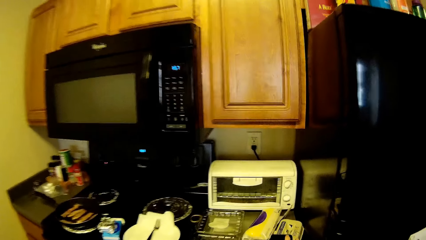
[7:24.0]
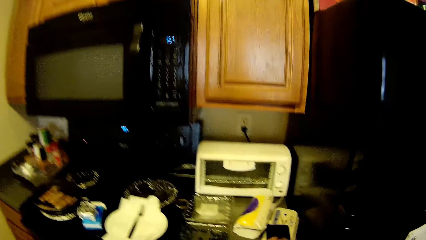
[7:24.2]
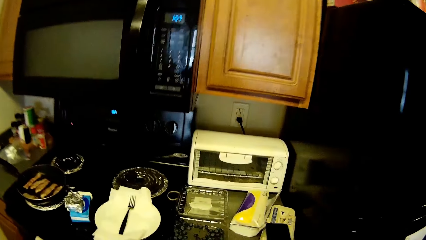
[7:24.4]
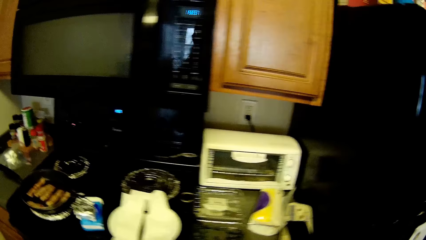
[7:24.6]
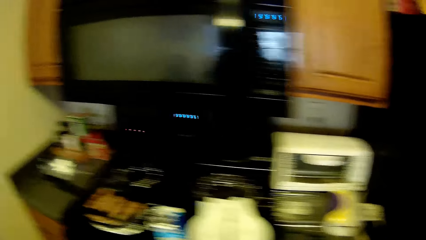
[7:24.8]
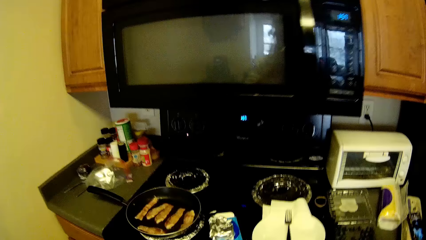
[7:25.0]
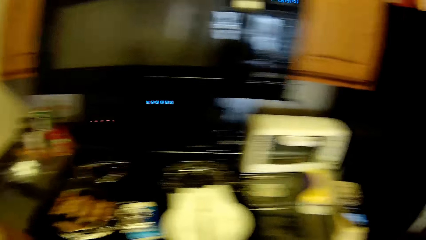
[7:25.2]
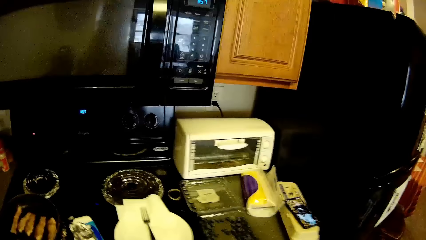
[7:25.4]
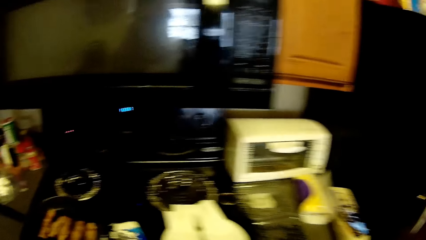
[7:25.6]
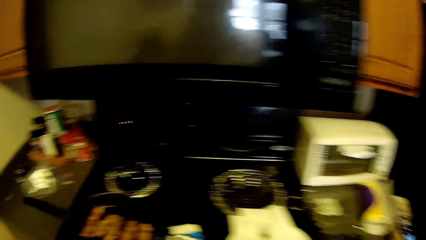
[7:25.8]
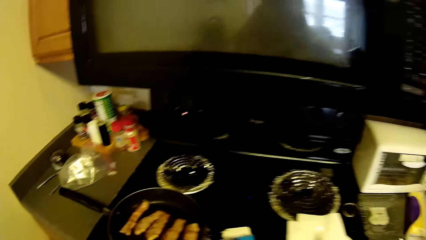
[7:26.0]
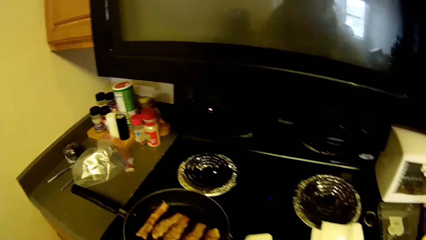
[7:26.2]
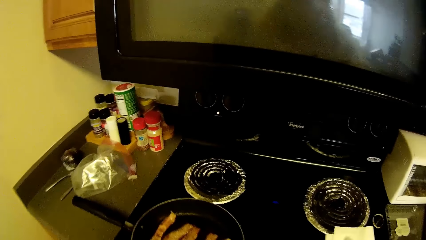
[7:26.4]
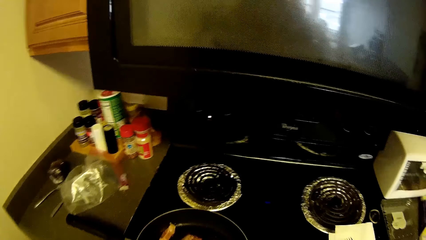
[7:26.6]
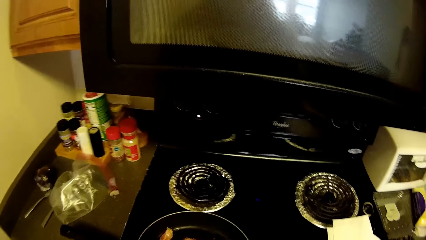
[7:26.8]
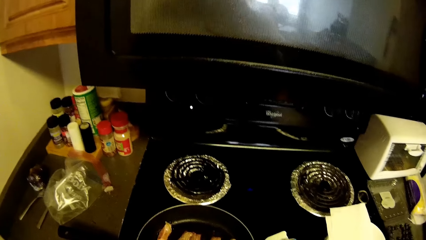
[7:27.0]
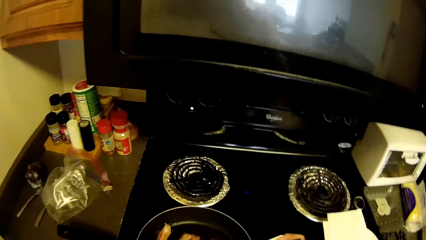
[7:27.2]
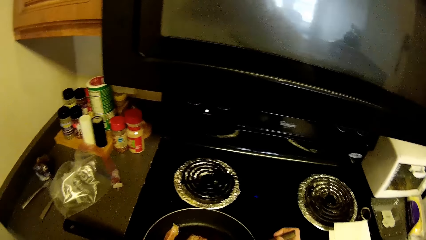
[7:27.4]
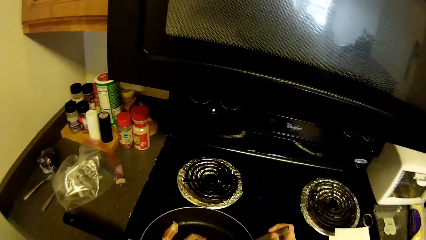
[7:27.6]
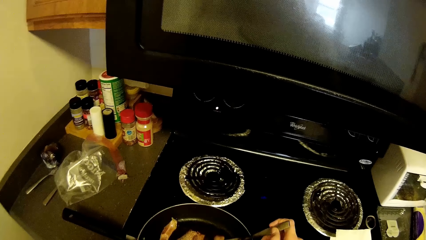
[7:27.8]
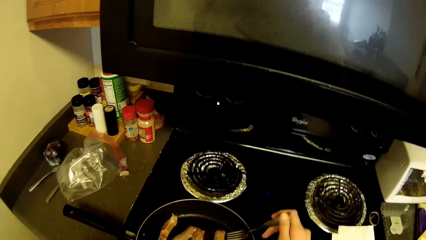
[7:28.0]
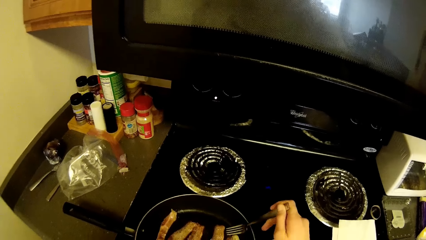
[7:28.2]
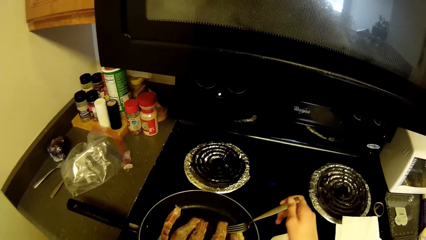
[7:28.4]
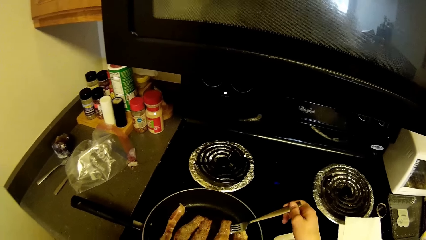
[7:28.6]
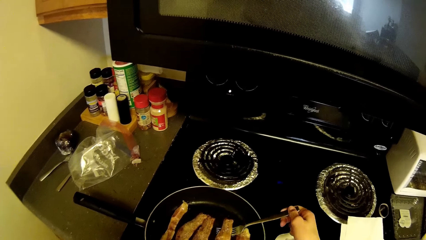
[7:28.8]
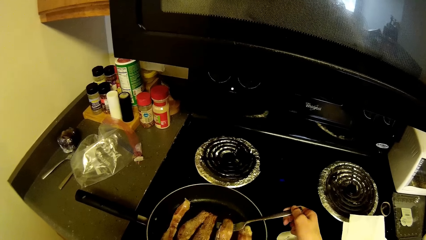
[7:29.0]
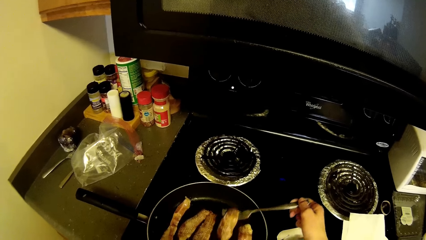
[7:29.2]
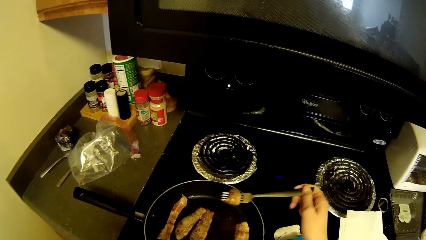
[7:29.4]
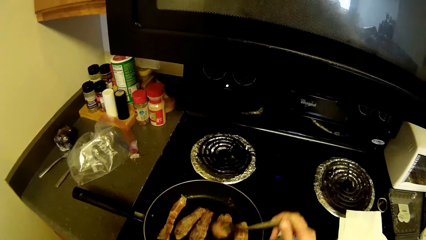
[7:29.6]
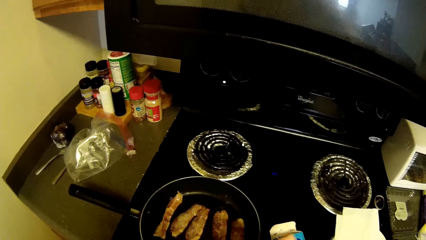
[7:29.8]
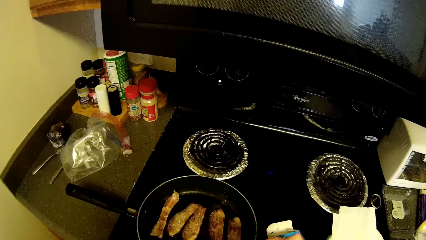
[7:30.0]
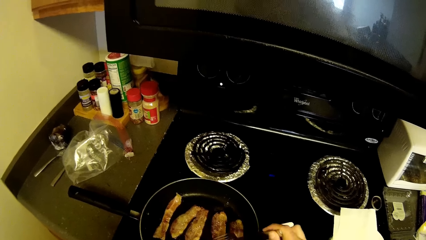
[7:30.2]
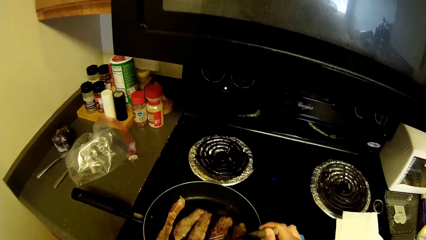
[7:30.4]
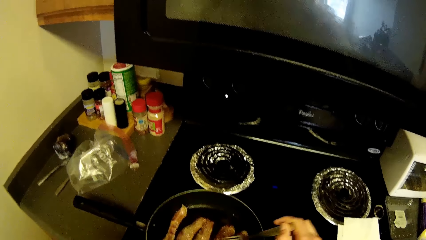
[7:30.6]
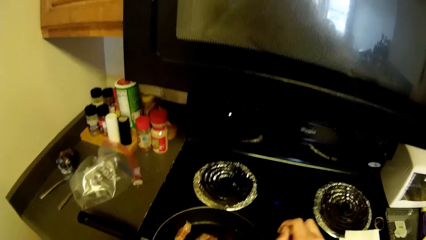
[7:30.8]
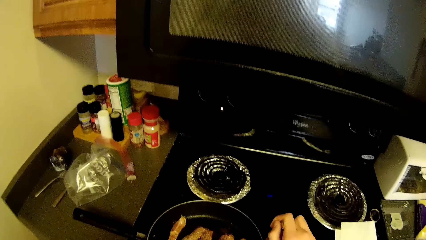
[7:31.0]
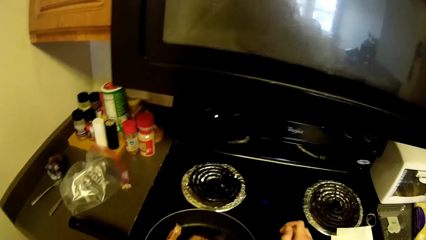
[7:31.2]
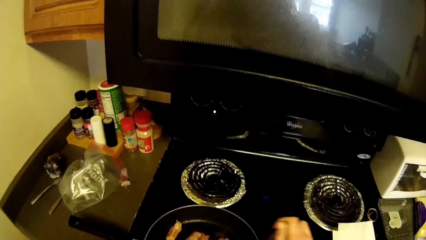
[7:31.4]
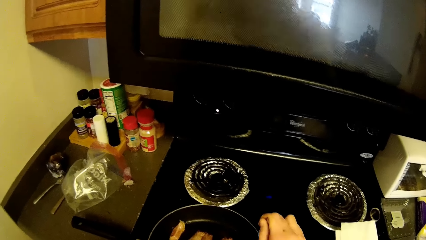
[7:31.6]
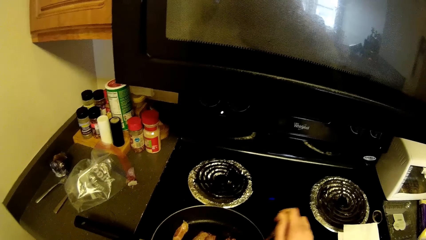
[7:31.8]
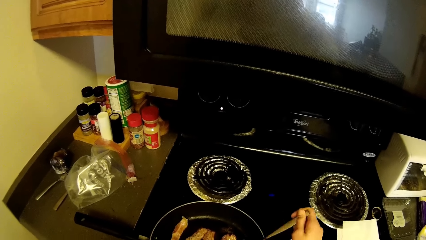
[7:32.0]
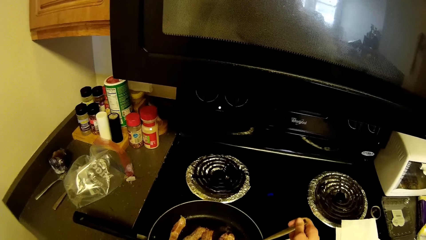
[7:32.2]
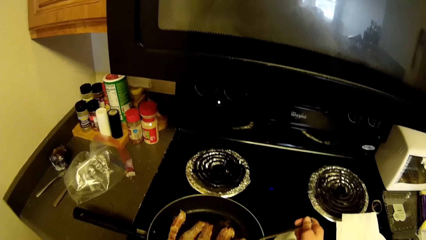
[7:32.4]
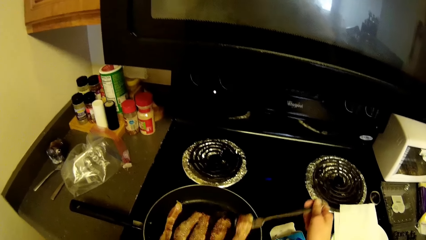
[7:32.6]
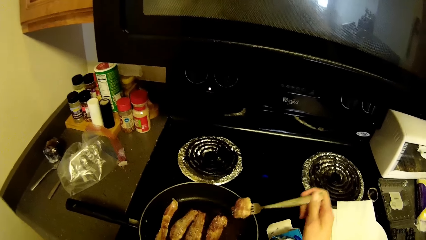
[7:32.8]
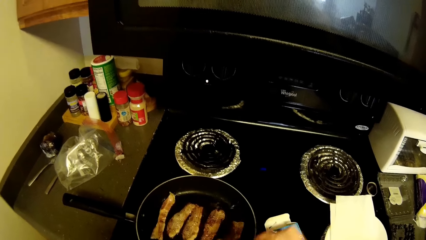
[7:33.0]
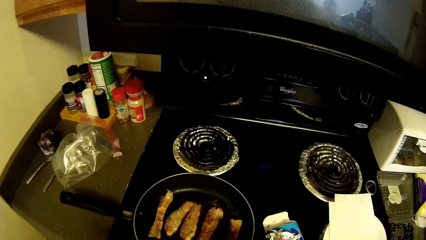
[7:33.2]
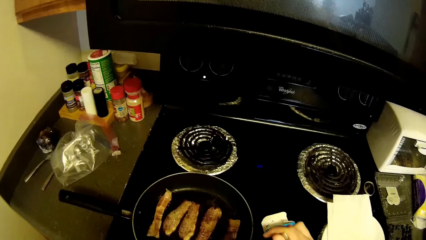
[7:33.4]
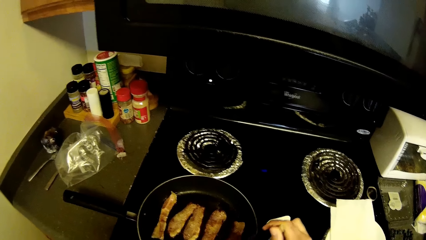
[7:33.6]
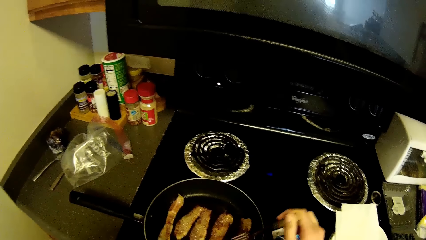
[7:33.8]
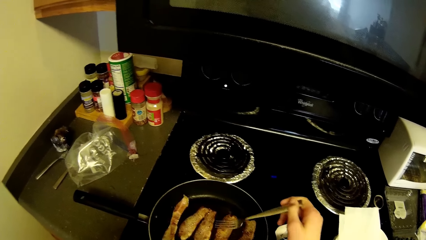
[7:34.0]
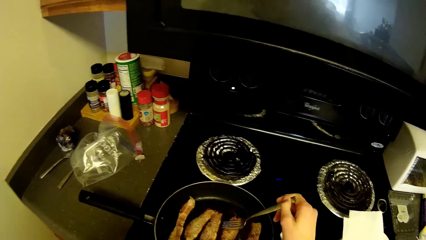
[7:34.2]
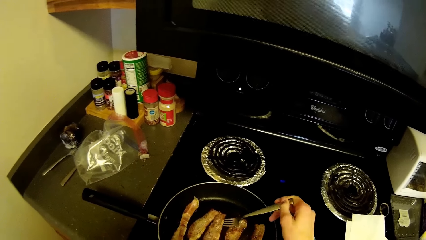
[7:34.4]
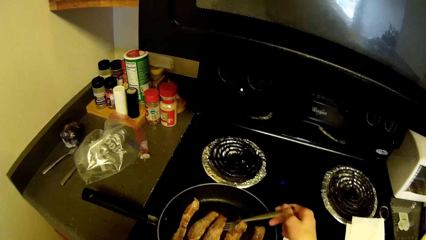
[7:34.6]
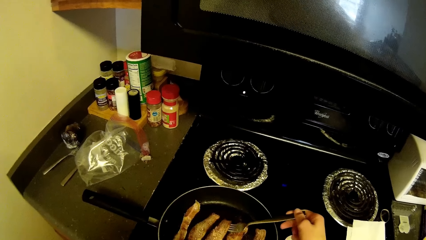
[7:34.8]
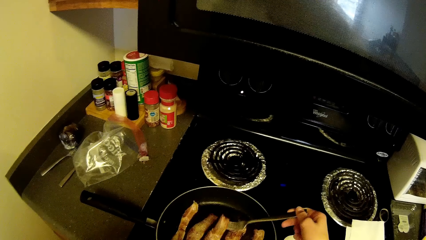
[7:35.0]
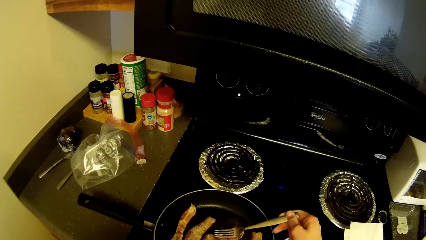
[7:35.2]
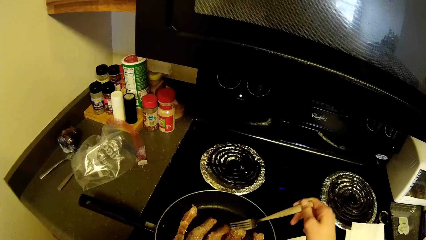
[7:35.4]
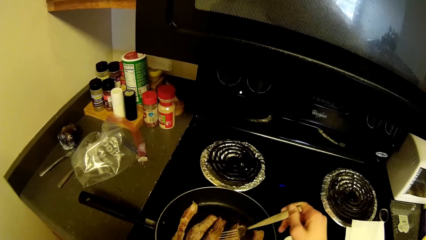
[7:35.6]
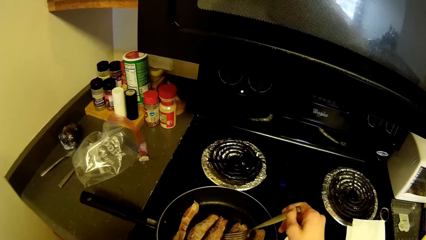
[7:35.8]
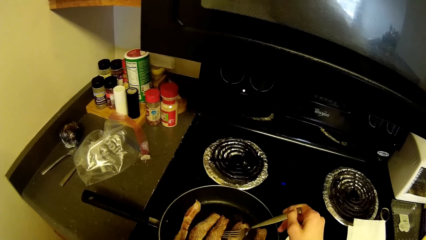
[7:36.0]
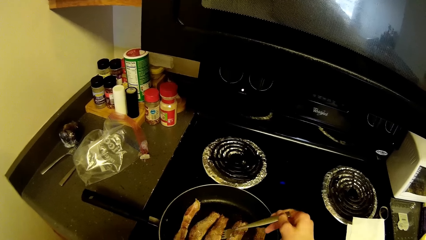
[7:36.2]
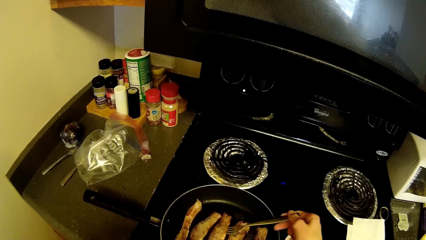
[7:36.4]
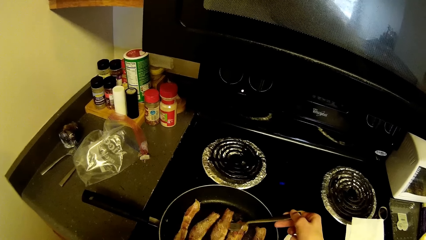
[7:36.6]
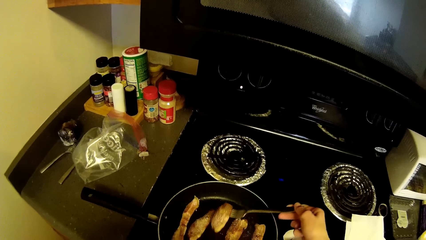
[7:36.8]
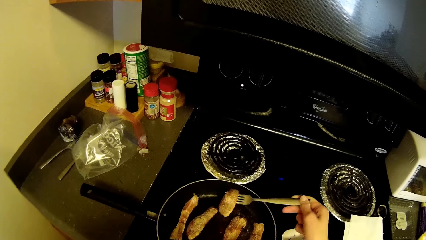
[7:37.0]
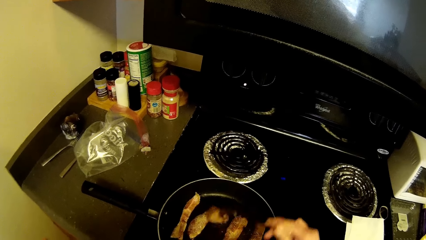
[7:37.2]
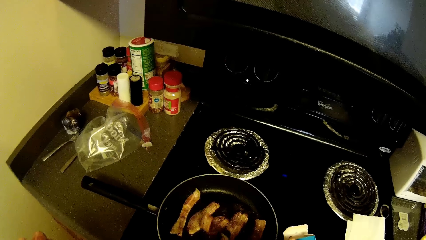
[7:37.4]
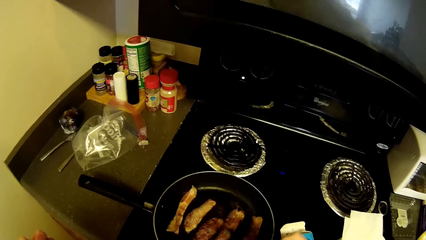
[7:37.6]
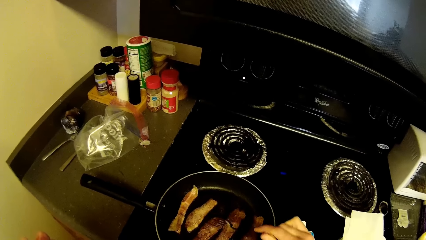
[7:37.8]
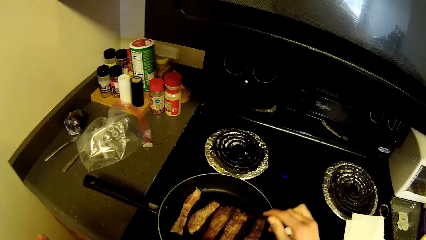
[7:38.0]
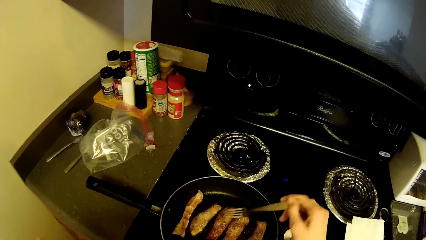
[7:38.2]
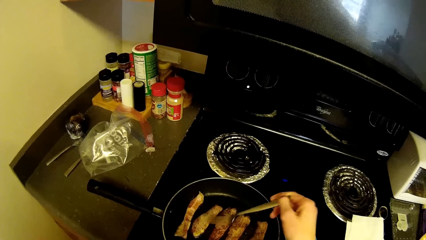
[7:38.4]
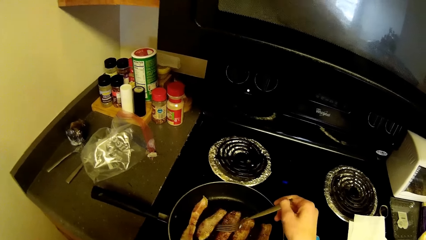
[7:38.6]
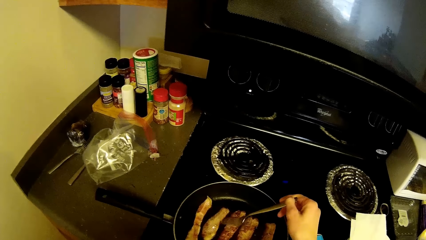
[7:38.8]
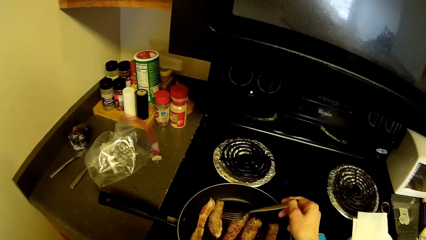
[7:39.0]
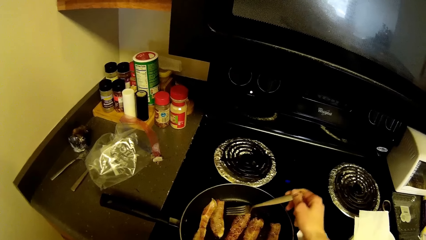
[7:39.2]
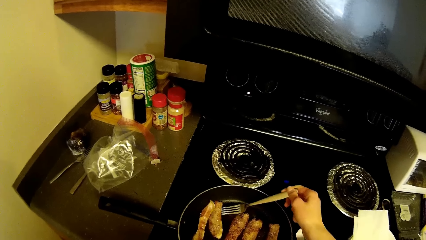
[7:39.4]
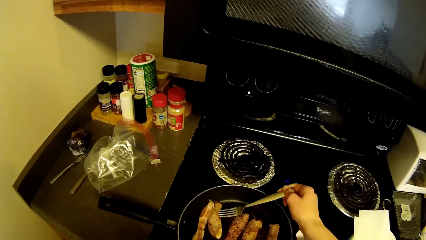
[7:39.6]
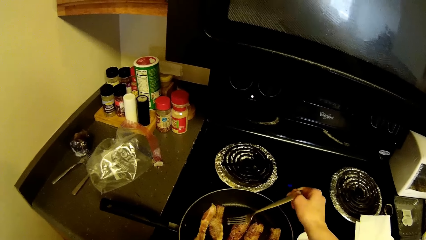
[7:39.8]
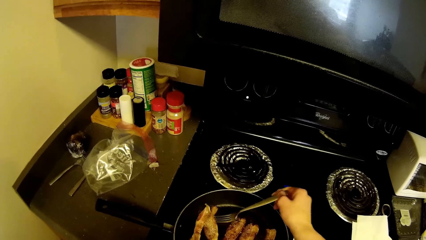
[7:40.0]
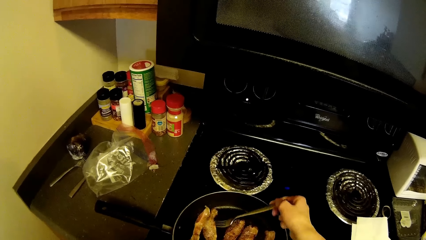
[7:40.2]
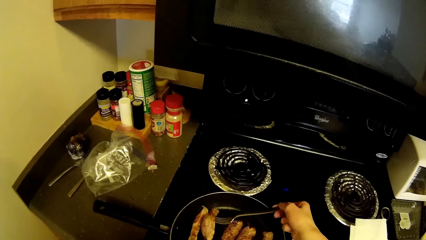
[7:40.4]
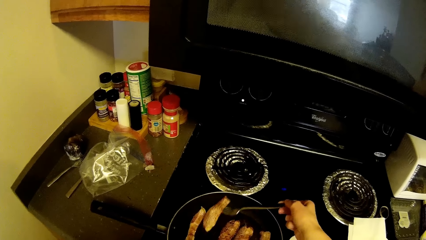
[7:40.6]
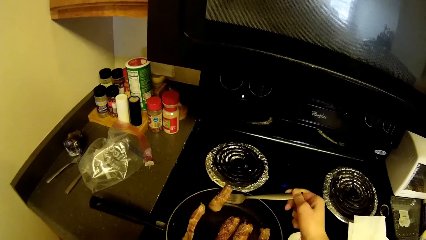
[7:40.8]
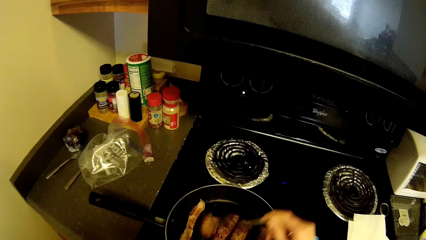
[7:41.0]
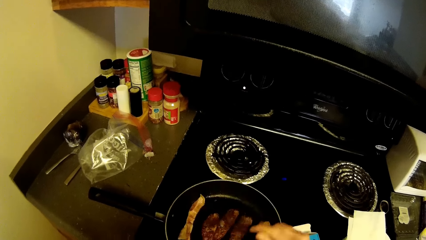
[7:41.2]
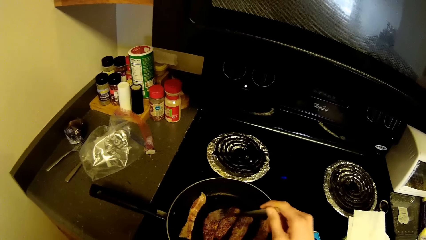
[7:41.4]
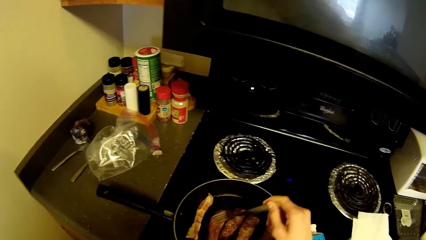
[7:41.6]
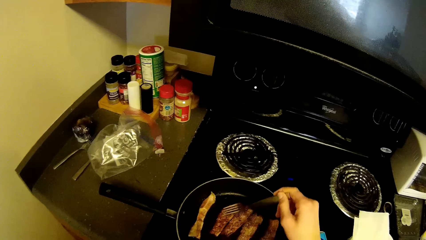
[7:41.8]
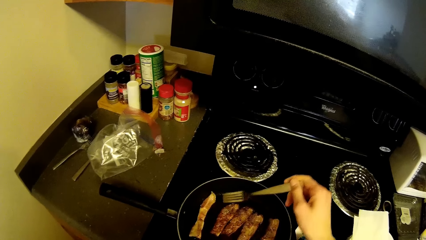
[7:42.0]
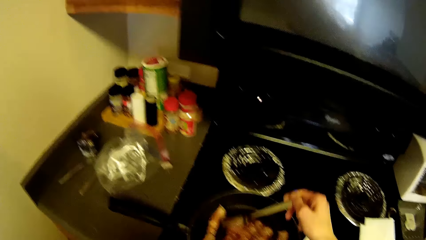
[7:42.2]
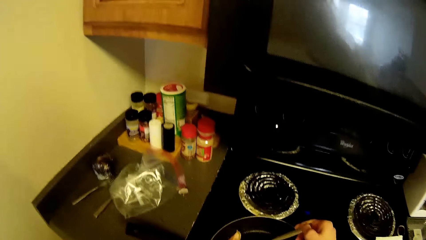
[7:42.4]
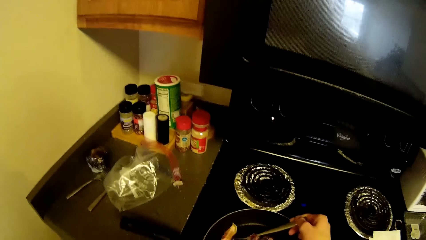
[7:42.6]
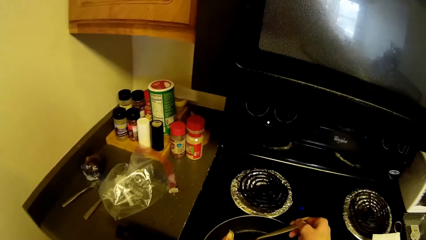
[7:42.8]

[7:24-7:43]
The camera wearer stirs the beef in the frying pan with the fork in his right hand.
